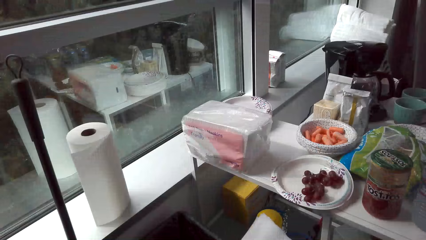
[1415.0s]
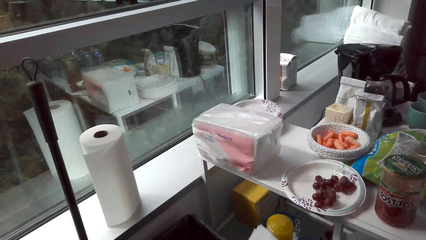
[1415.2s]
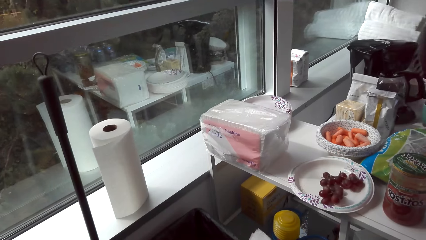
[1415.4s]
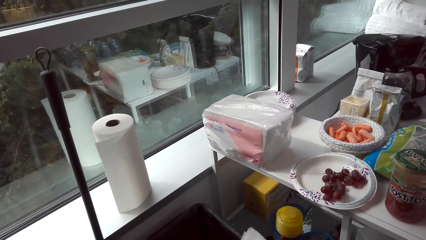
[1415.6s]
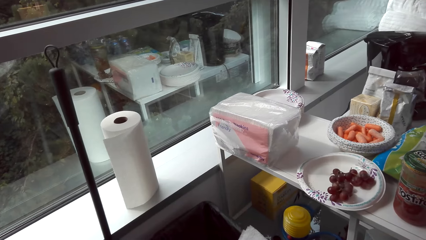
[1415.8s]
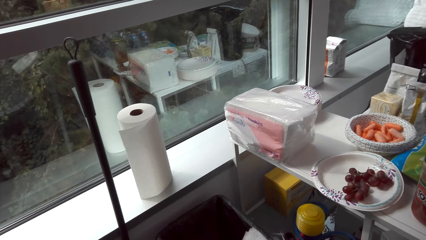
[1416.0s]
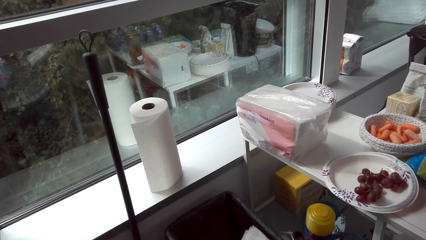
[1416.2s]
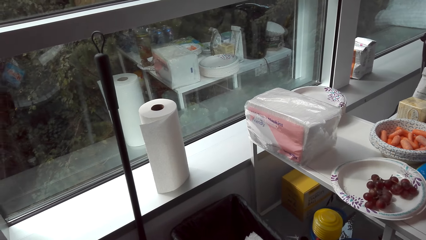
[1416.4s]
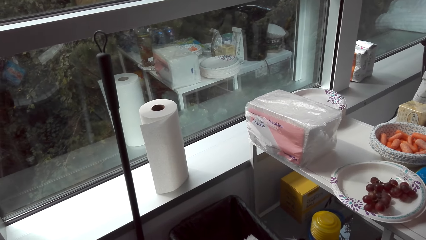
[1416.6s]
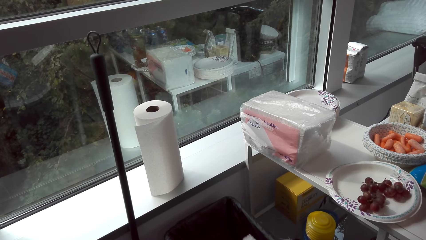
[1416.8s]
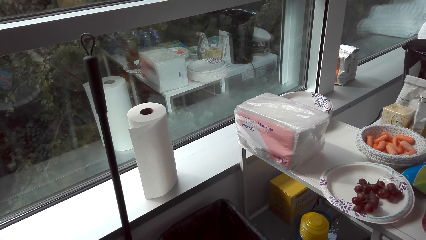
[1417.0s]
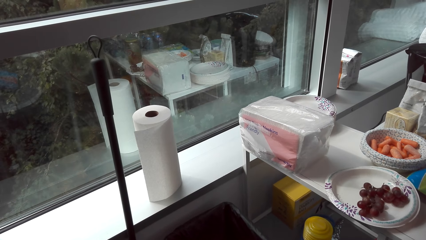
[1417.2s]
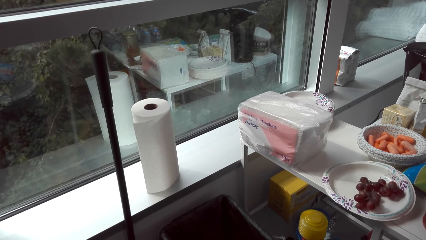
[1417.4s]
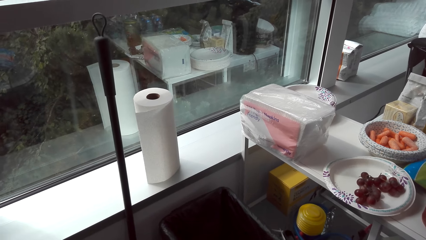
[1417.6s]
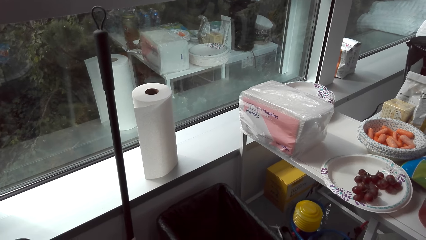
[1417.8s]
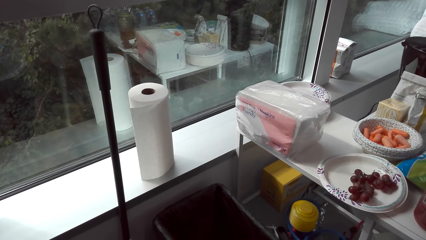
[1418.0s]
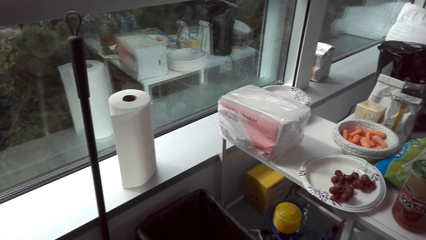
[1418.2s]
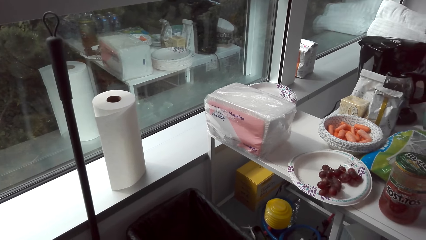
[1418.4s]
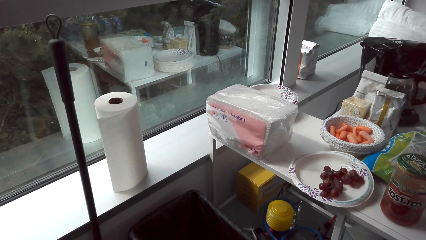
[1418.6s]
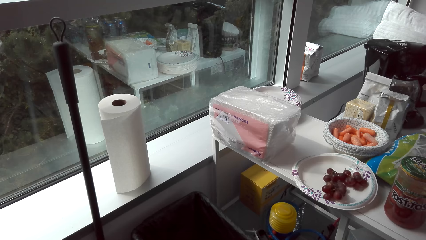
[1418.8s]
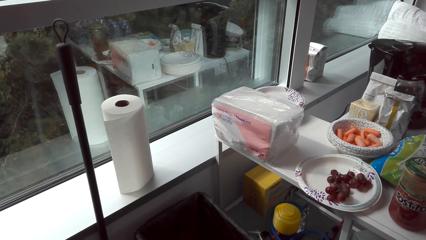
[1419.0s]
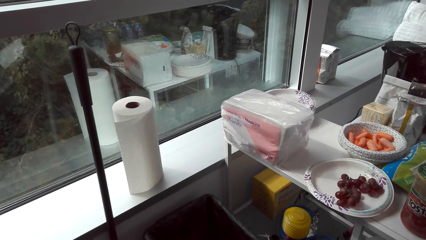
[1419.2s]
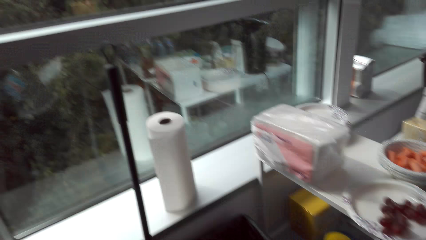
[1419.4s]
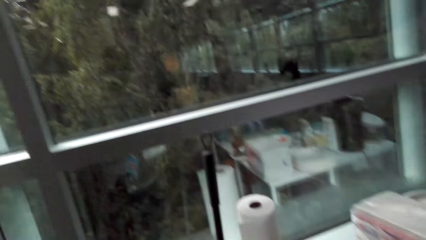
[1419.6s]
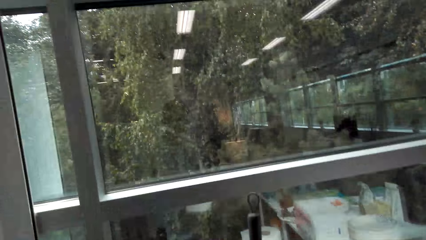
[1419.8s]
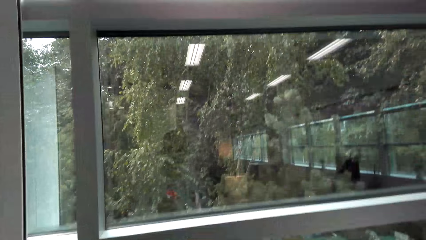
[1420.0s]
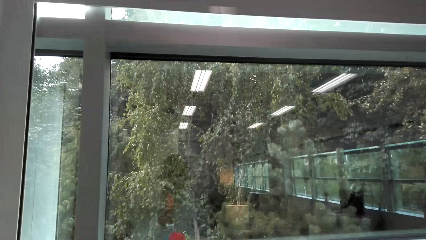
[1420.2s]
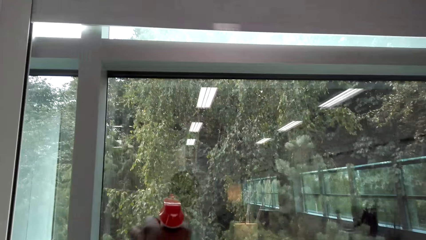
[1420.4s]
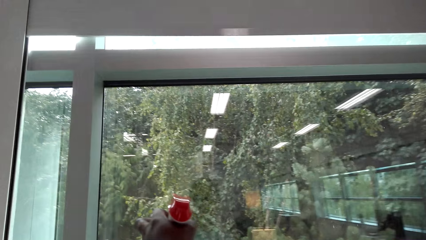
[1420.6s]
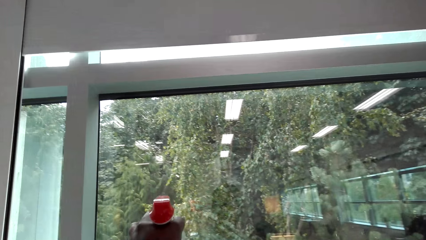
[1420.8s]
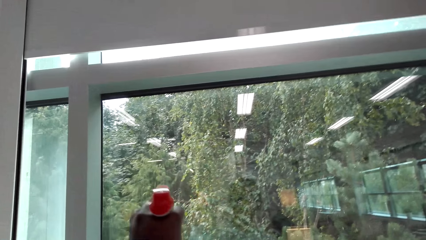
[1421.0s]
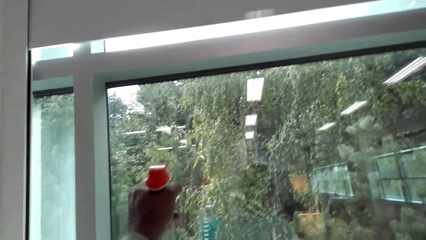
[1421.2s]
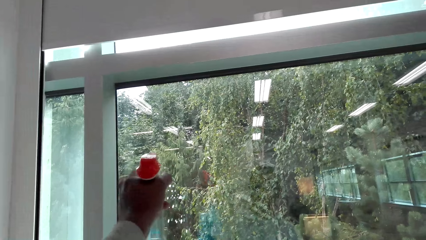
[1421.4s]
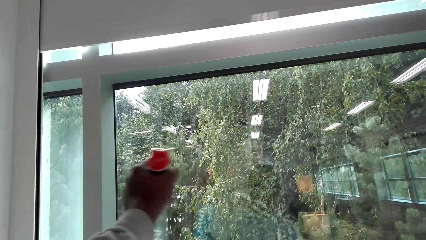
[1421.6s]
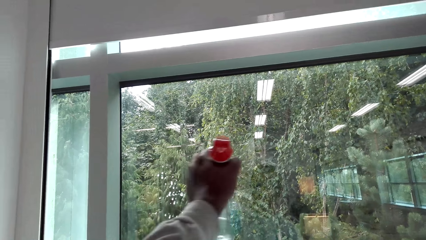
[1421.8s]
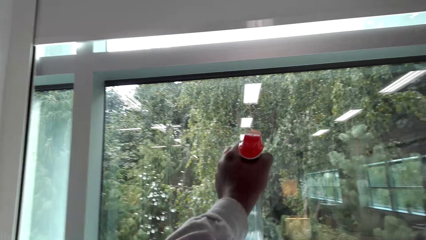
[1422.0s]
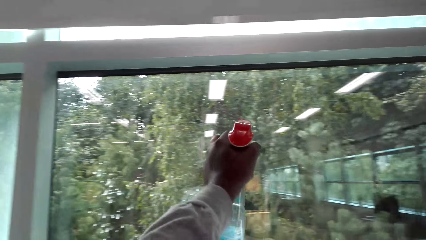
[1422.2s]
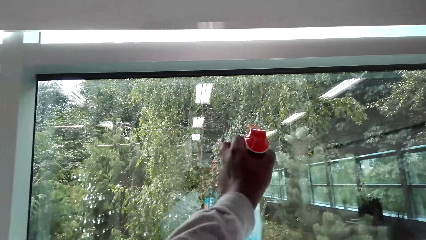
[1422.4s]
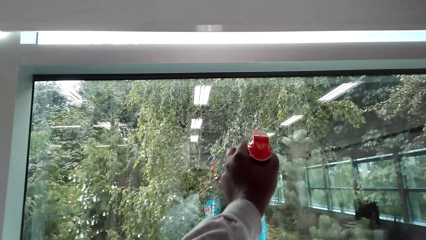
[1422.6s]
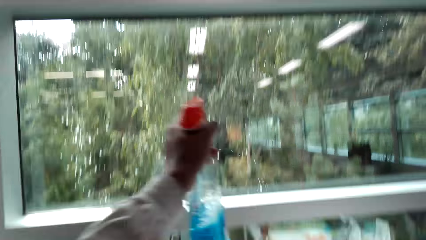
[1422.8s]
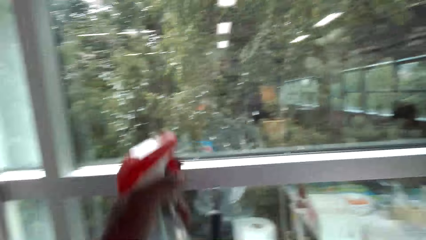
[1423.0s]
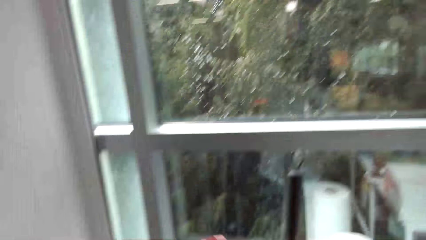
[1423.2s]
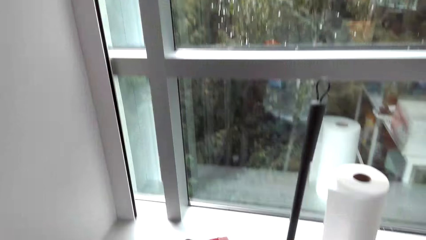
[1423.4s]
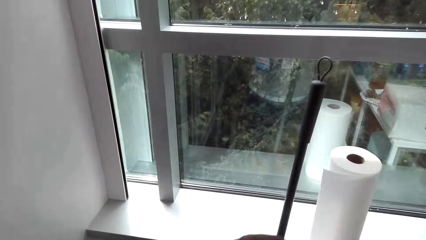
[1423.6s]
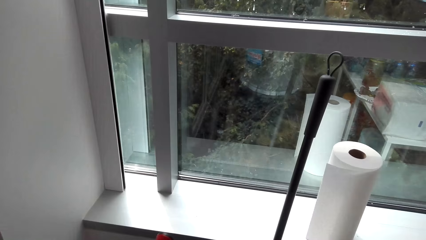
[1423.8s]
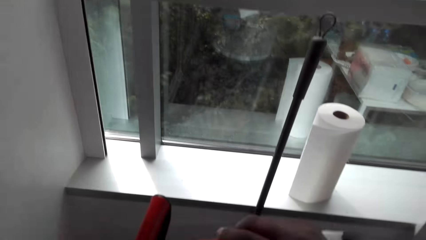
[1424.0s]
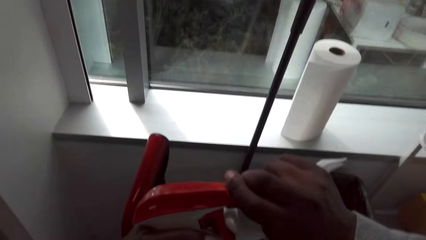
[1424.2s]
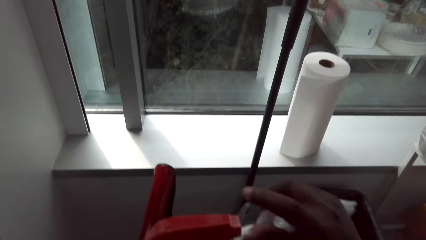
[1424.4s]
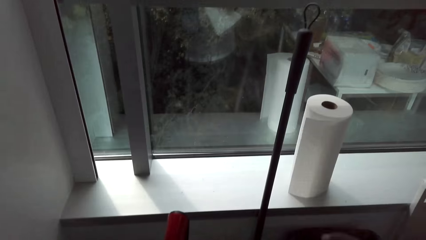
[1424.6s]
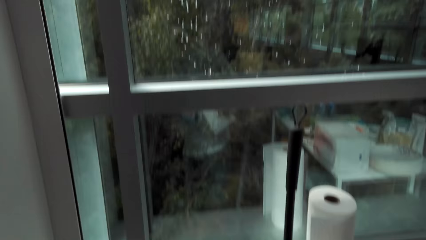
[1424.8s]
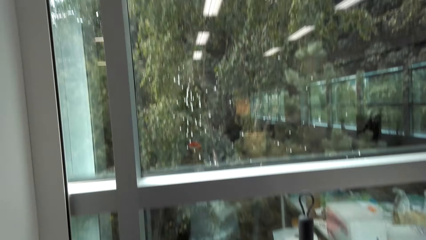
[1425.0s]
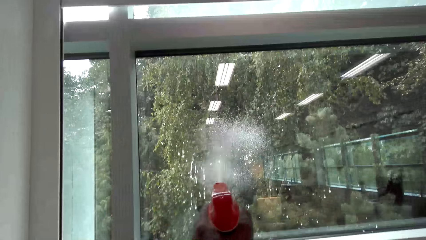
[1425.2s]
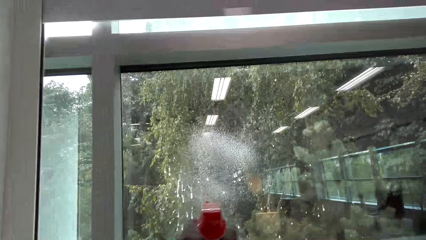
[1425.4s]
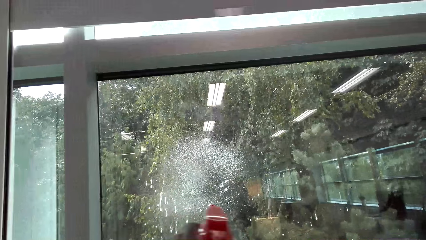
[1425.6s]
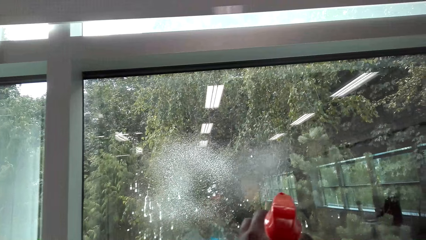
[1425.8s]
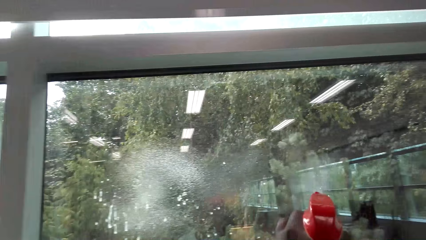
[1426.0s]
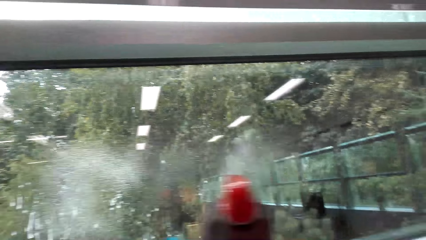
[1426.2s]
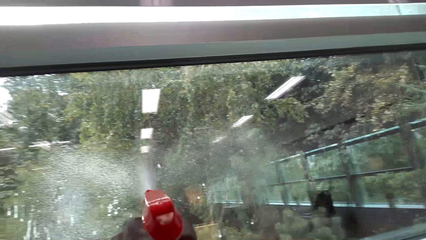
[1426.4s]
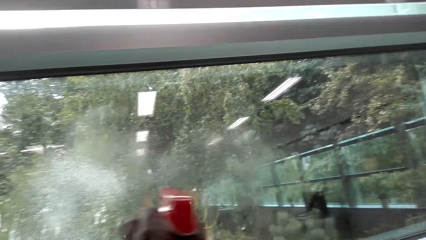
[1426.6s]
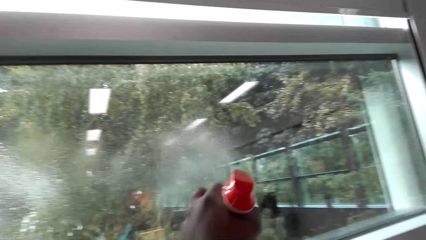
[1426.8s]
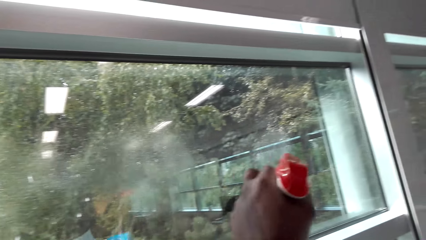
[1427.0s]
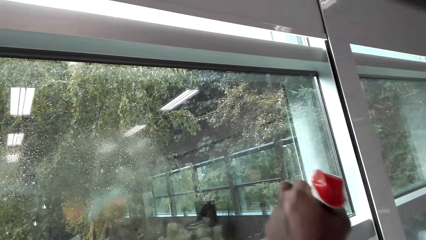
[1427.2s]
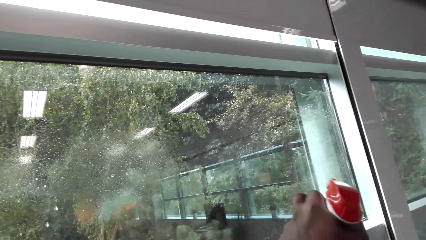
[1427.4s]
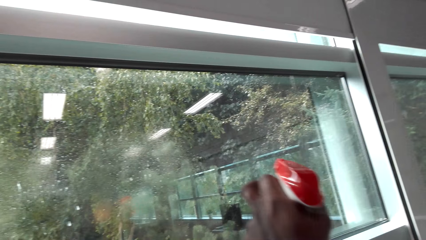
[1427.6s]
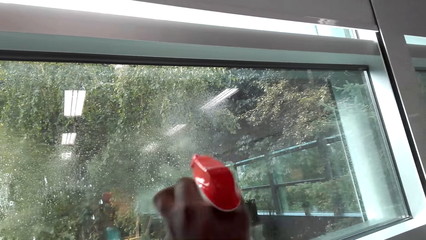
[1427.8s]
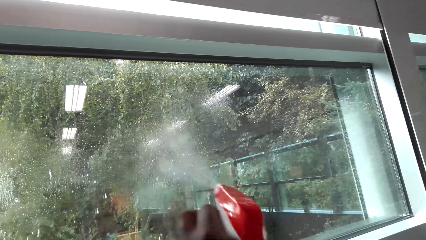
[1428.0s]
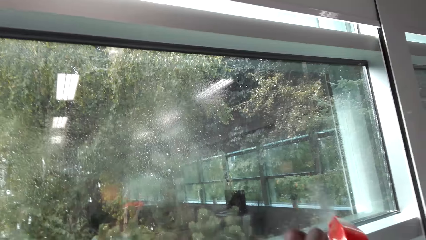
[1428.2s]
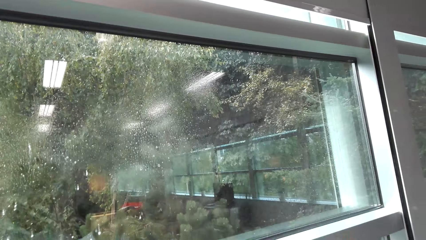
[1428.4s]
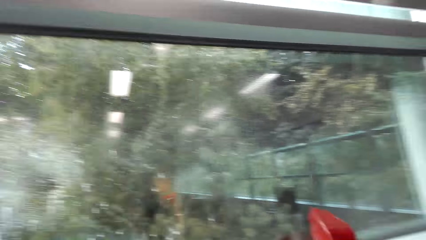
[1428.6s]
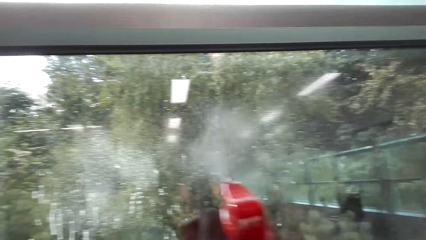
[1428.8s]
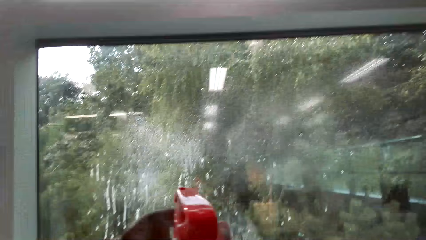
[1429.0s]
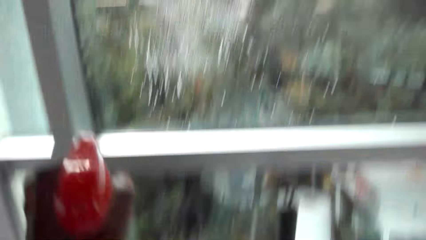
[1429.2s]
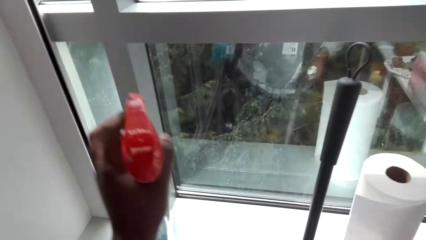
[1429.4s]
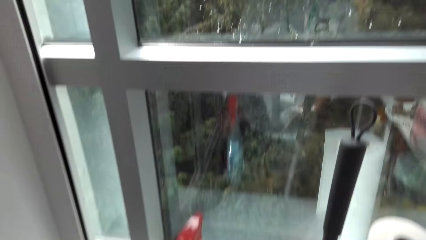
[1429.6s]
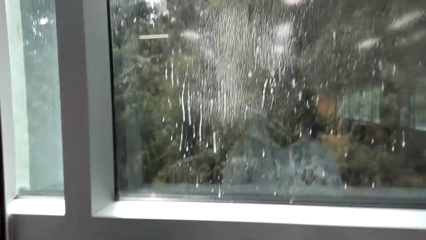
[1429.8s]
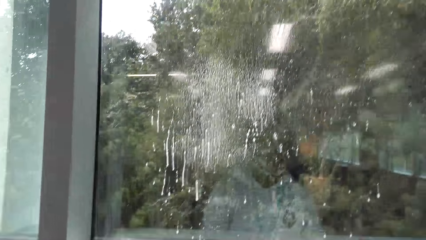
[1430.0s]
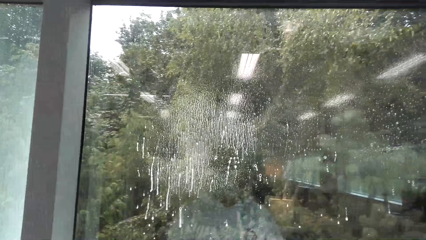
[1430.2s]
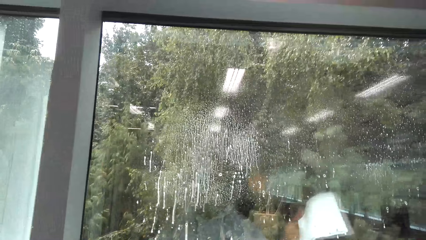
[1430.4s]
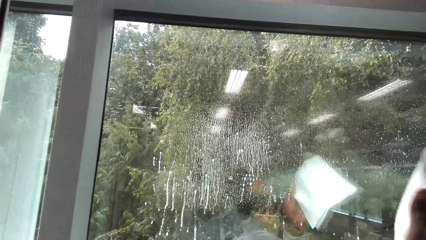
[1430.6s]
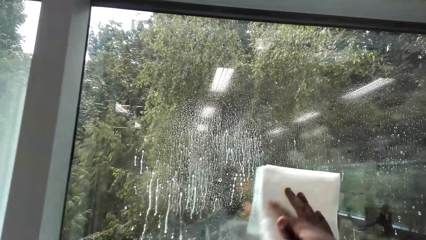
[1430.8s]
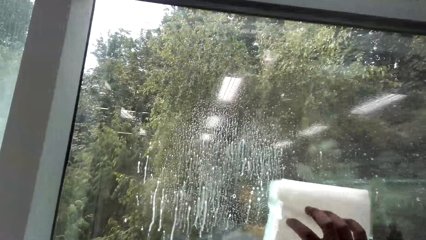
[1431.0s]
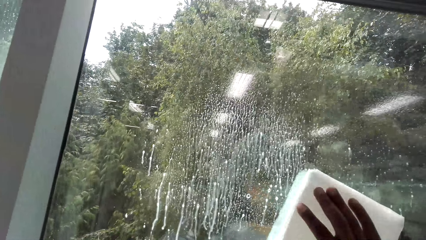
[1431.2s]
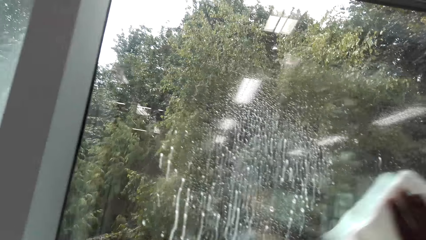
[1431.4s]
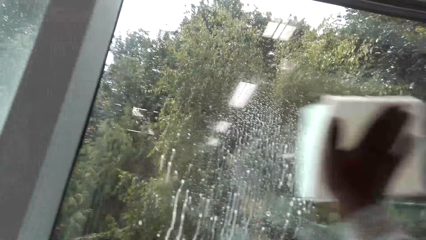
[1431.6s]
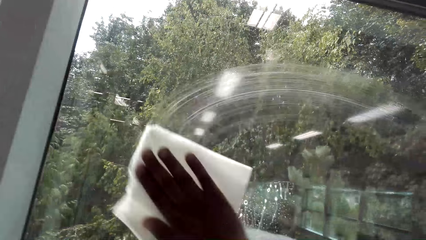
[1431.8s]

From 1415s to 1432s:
The camera wearer sprays the window. They adjust the knob of the bottle. They spray the window. They wipe the window with the paper towel.
